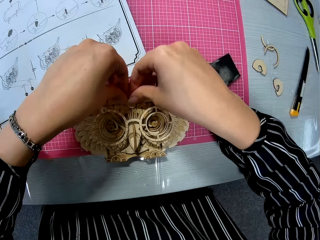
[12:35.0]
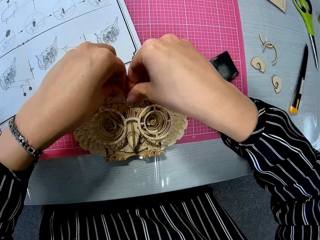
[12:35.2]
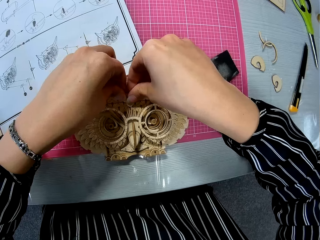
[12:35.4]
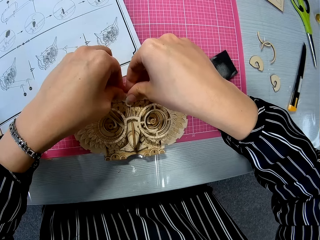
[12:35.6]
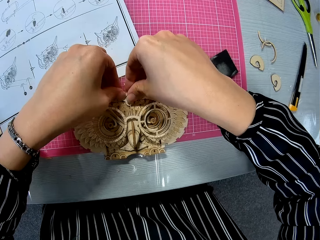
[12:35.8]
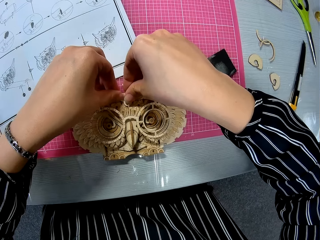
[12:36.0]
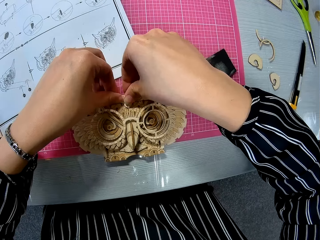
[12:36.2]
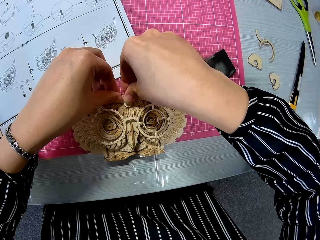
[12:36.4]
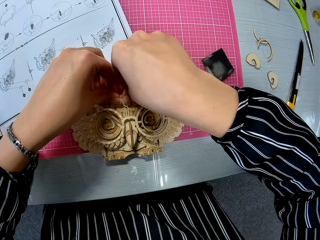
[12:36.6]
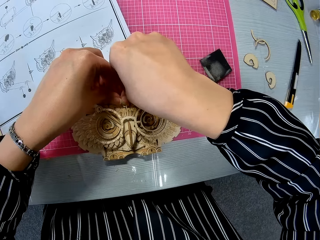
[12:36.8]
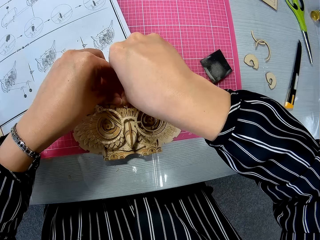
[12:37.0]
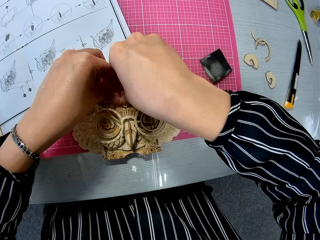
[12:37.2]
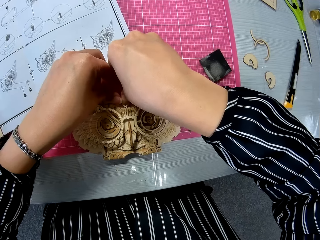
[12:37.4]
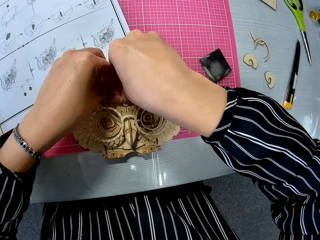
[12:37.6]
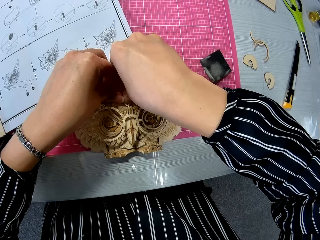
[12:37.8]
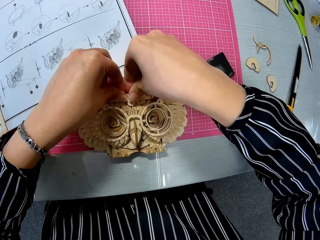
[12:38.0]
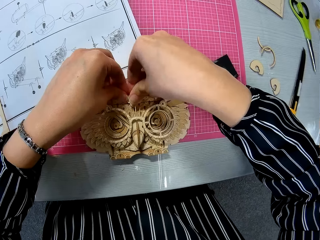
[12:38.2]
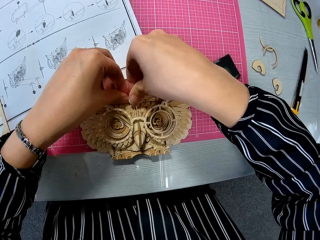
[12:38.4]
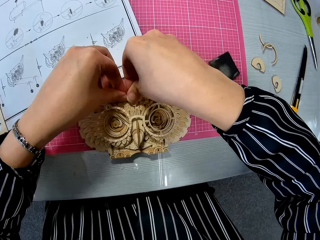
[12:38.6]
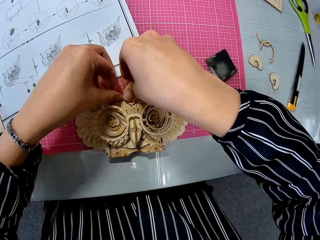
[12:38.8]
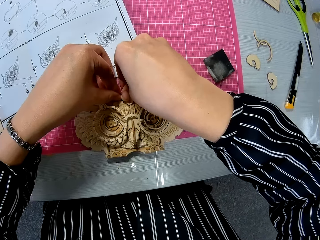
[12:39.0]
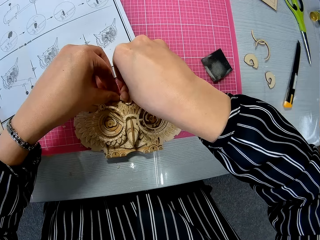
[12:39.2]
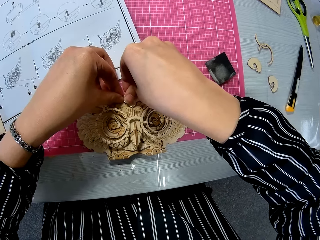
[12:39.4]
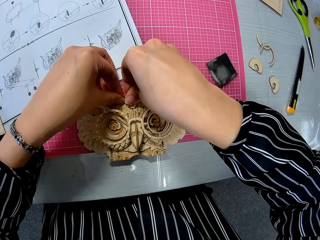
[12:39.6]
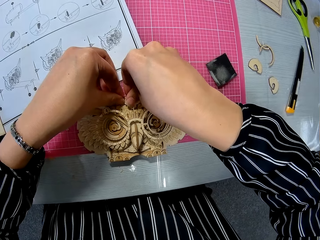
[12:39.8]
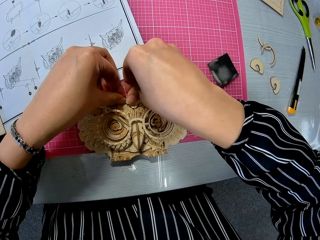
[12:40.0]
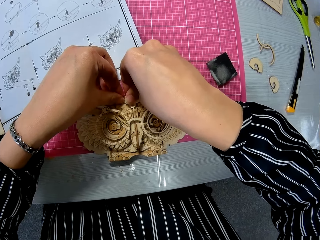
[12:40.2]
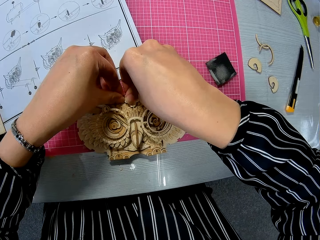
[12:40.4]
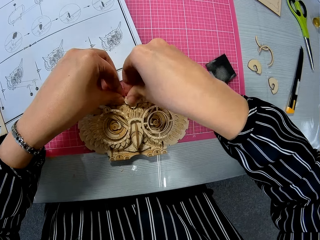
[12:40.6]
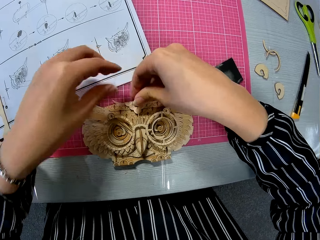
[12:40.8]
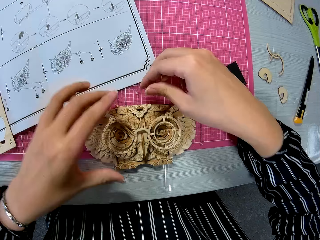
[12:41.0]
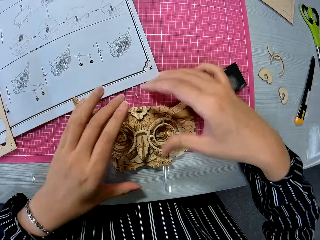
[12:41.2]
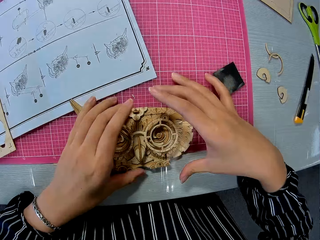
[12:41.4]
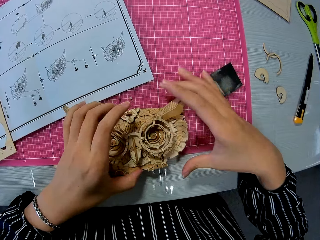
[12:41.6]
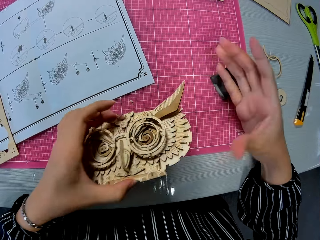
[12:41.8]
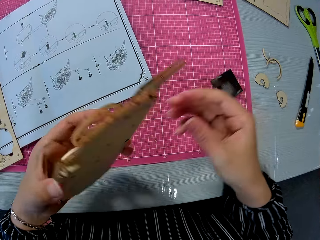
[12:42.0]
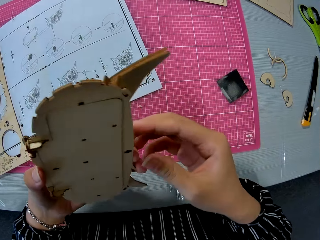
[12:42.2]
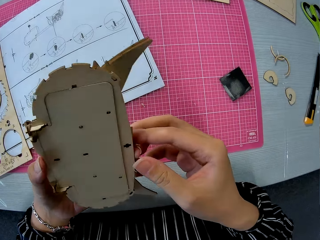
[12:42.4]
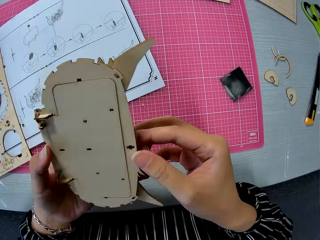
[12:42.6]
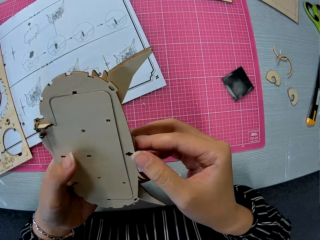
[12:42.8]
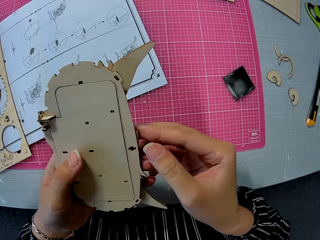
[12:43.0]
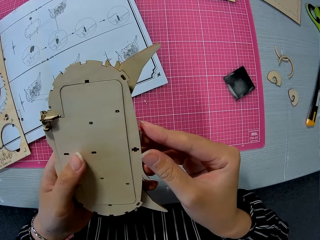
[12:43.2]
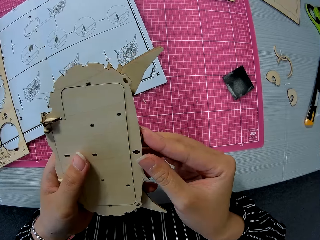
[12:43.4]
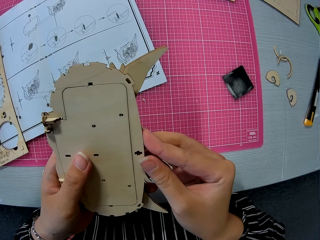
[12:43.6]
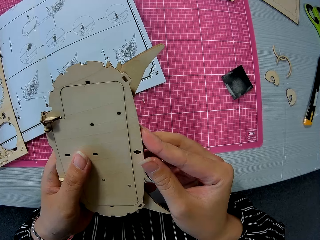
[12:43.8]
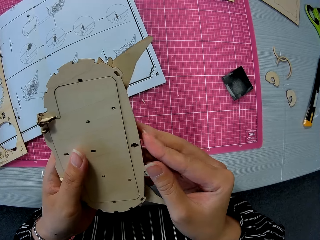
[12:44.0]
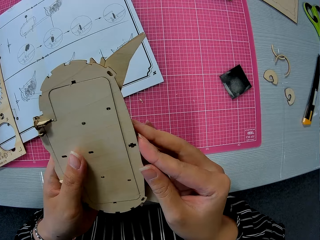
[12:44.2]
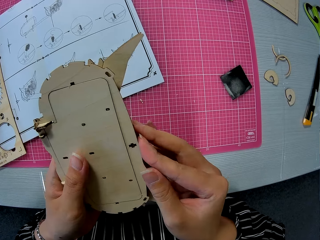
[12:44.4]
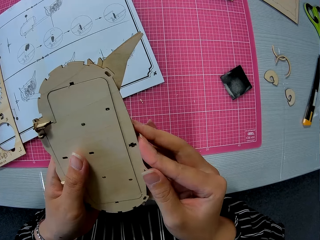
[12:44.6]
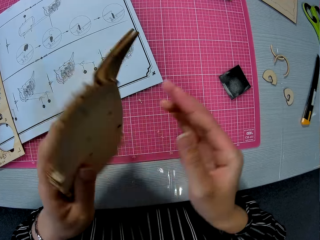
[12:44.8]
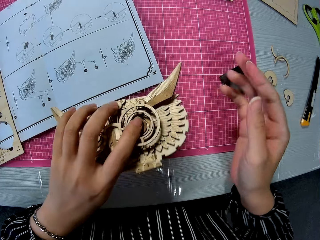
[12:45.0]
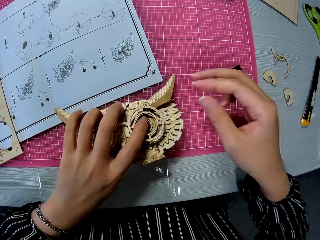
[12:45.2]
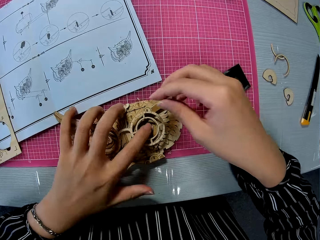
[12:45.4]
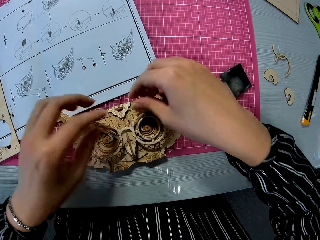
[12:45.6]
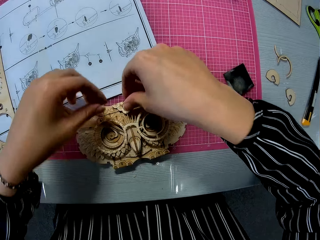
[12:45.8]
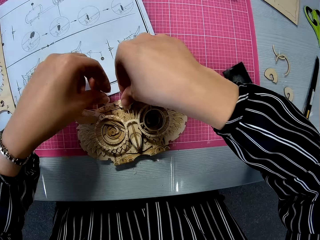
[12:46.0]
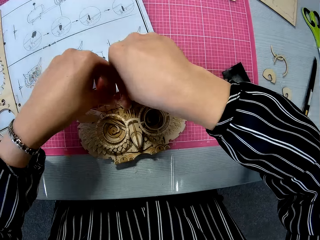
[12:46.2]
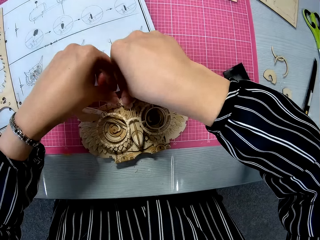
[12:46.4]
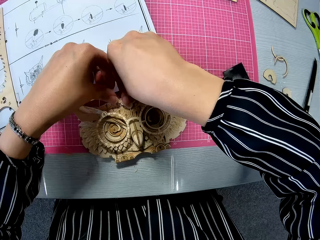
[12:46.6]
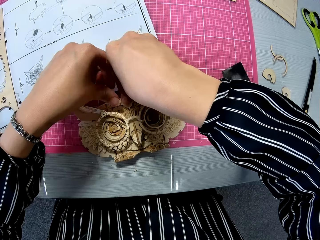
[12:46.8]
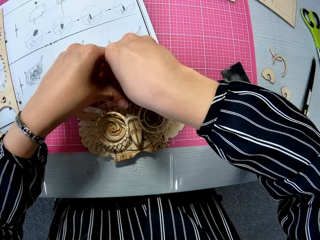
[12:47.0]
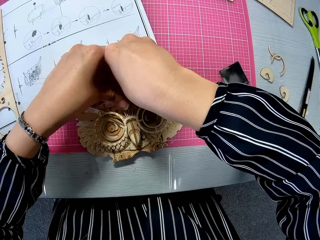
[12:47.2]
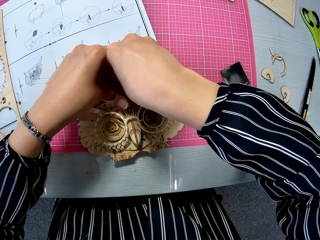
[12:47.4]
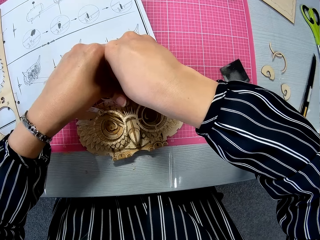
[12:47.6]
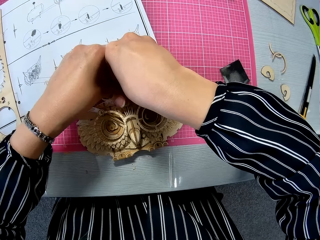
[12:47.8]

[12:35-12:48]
The camera wearer presses a laser cut craft on the piece of owl wood puzzle. They remove the piece of owl wood puzzle. They pick the piece of owl wood puzzle. They turn the piece of owl wood puzzle, press the piece of owl wood puzzle and turn the piece of owl wood puzzle. They put the piece of owl wood puzzle on the cutting mat. They press down the small pieces on the piece of owl wood puzzle.

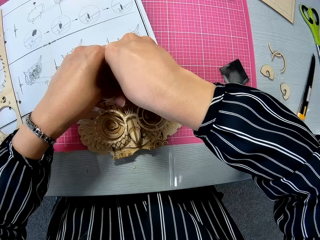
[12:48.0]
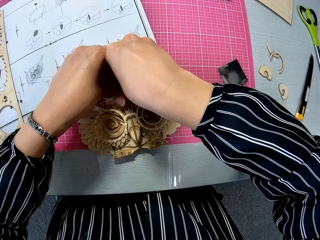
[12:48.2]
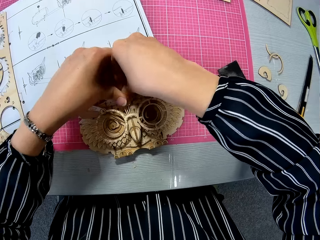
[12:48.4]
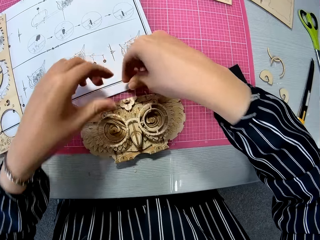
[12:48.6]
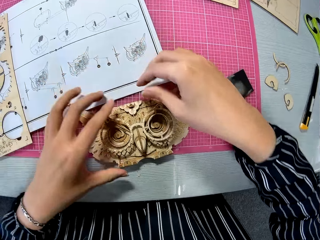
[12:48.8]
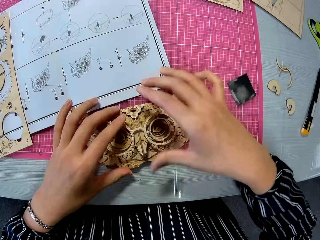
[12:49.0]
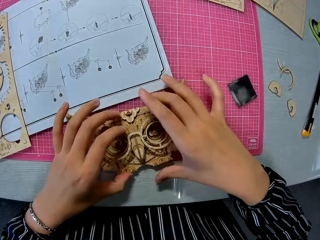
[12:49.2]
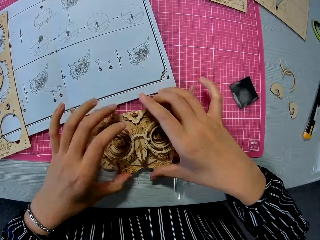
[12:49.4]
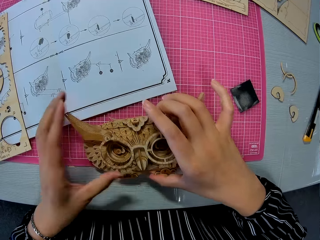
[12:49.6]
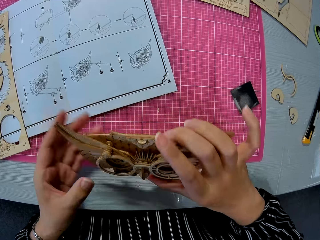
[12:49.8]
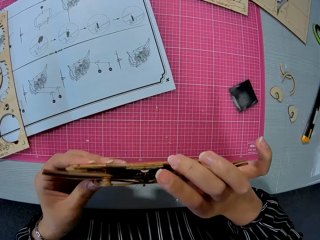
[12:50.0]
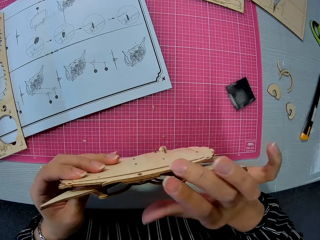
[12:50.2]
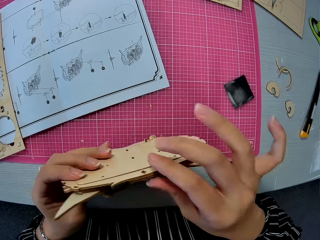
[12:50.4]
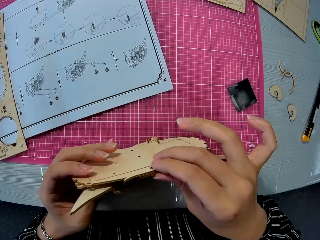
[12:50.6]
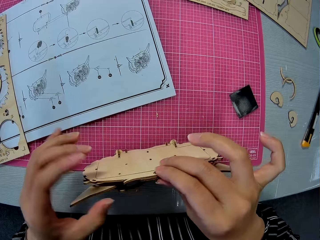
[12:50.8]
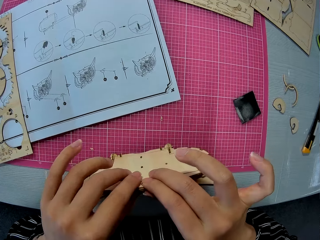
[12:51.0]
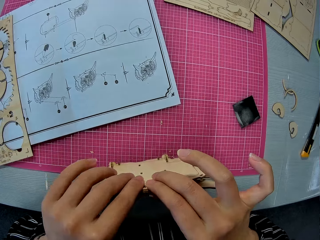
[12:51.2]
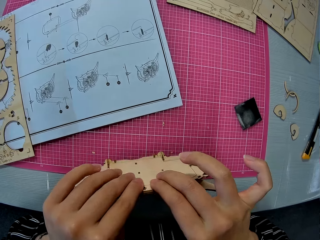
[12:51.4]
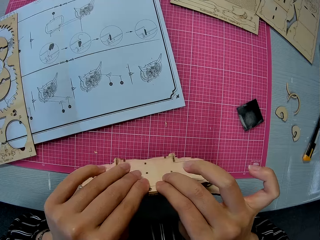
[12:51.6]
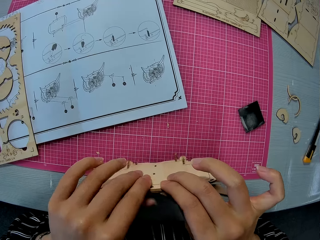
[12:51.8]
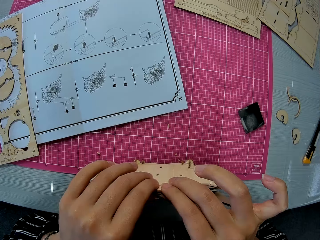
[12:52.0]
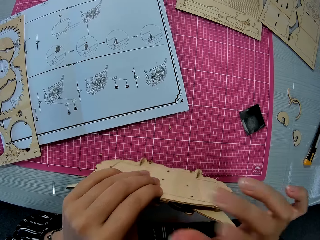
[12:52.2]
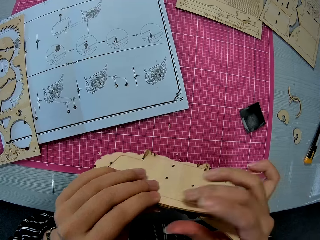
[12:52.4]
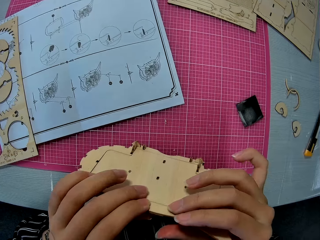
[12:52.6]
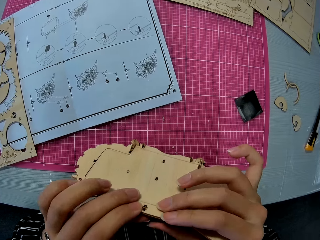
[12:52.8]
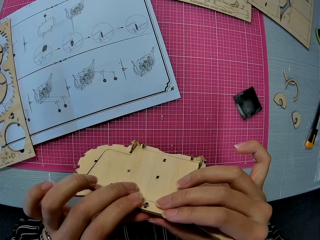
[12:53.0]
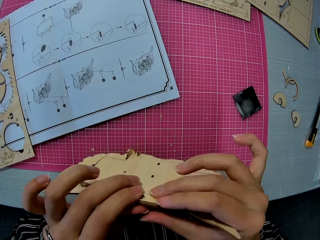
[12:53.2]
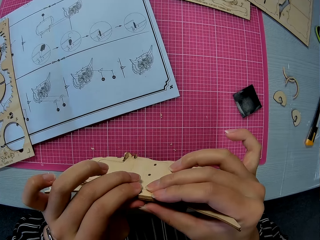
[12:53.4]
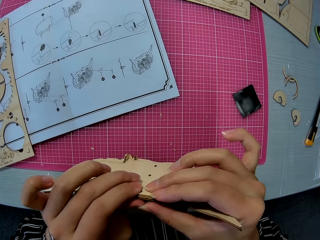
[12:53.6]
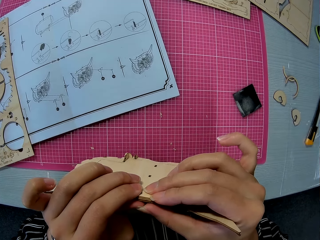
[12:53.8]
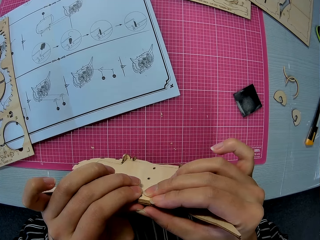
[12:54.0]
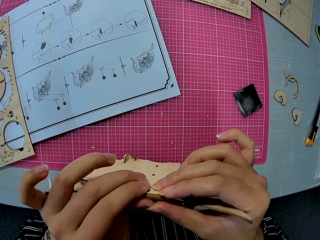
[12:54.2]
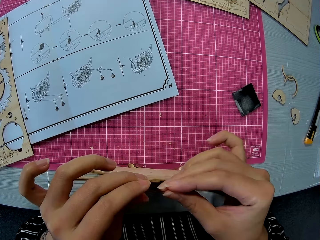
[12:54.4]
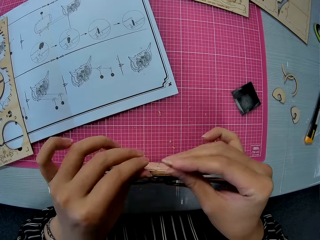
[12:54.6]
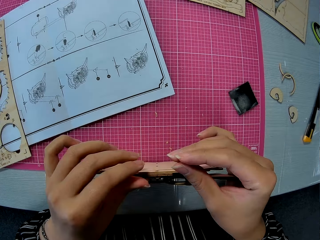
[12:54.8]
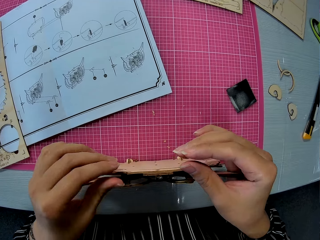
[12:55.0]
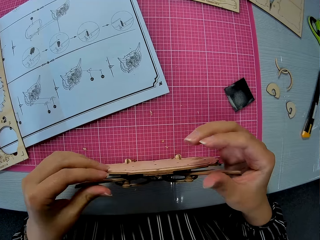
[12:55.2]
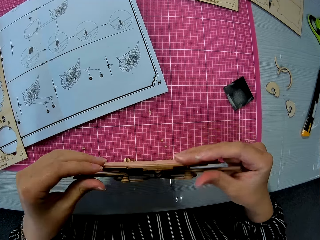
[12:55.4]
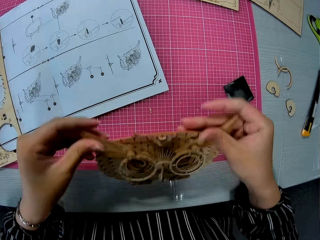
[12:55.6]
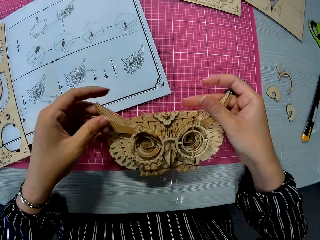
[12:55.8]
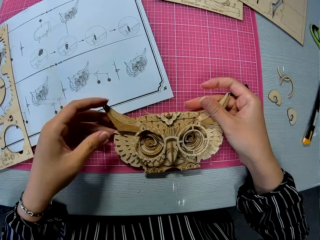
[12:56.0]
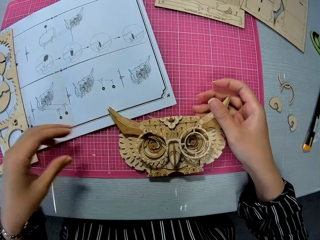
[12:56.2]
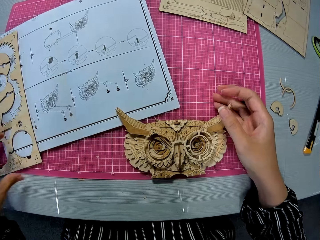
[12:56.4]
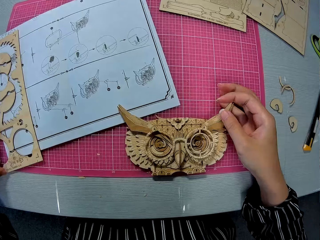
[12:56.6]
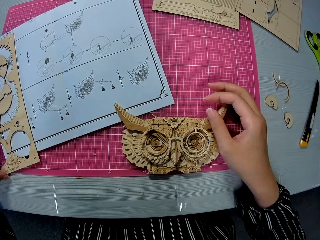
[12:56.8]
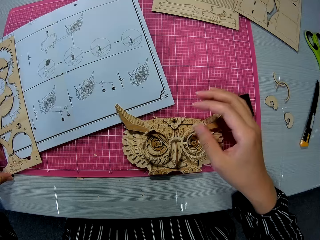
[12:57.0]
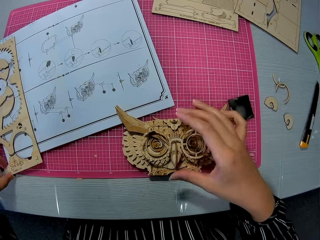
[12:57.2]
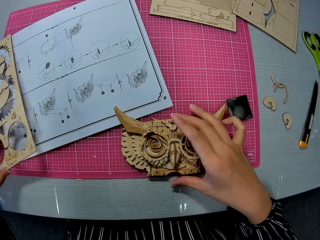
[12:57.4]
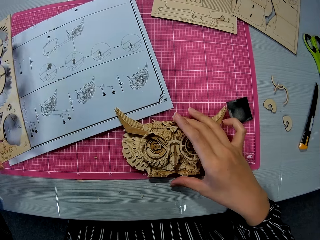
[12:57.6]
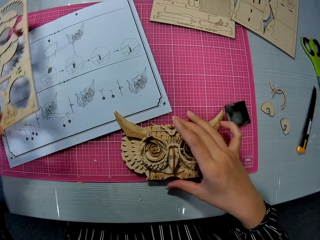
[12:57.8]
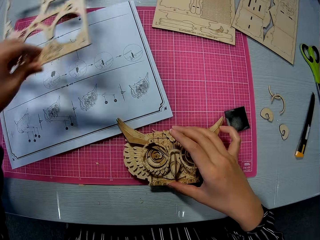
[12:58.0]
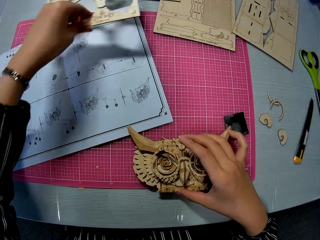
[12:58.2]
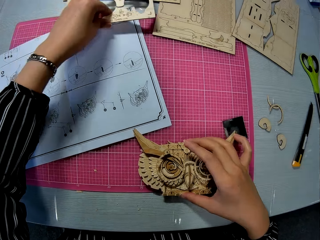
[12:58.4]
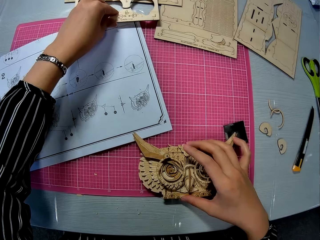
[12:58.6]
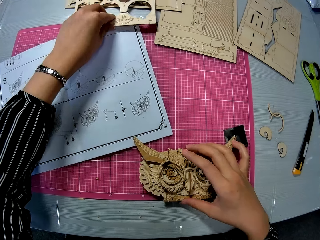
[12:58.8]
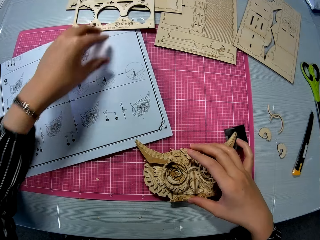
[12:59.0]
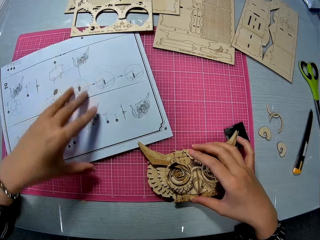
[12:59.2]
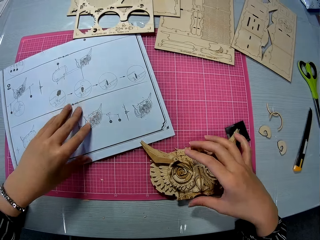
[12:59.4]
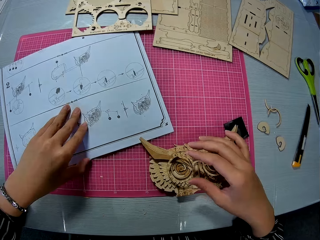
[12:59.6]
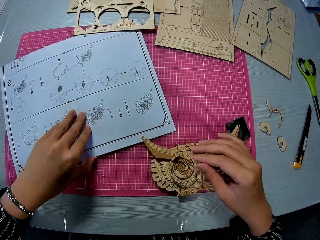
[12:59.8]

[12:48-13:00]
The camera wearer removes a hand from the owl wood craft. They pick a piece of owl wood puzzle. They turn the piece of owl wood puzzle. They press down the small pieces on the piece of owl wood puzzle. They turn the piece of owl wood puzzle. They turn it again. They put the piece of owl wood puzzle on the cutting mat. They move the wooden puzzle sheet on the cutting mat to the table. They pick the laser cut craft kit. They pick the paper instruction sheet.
